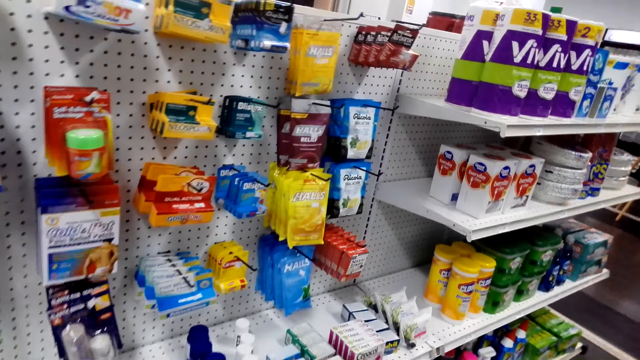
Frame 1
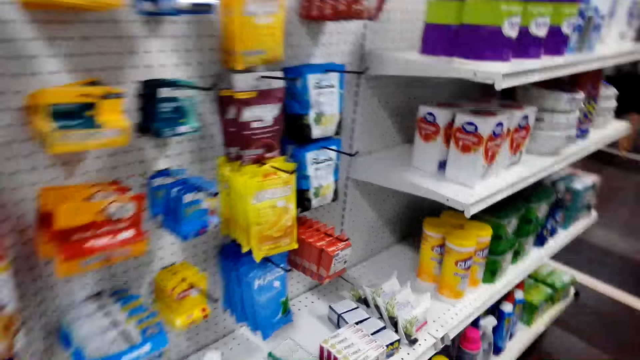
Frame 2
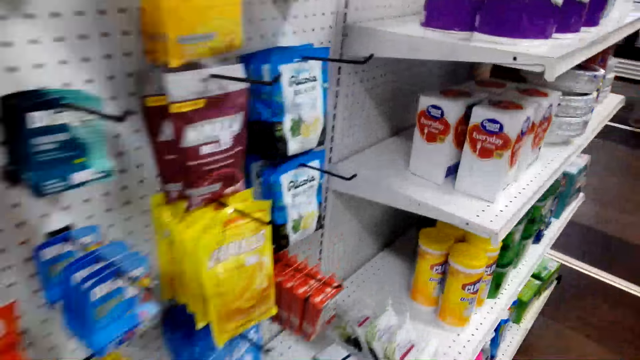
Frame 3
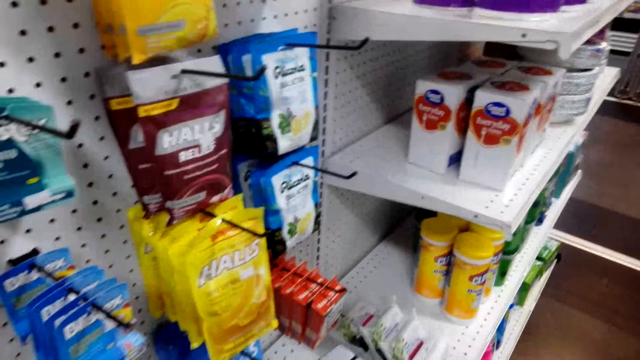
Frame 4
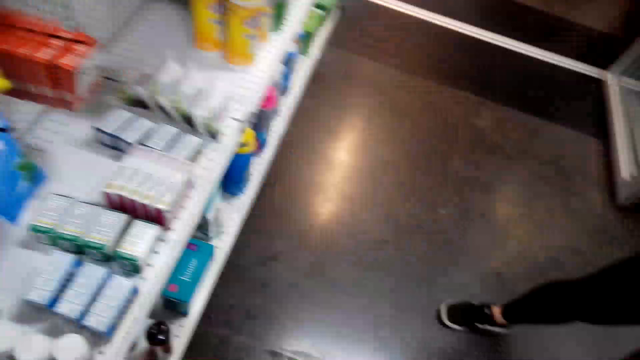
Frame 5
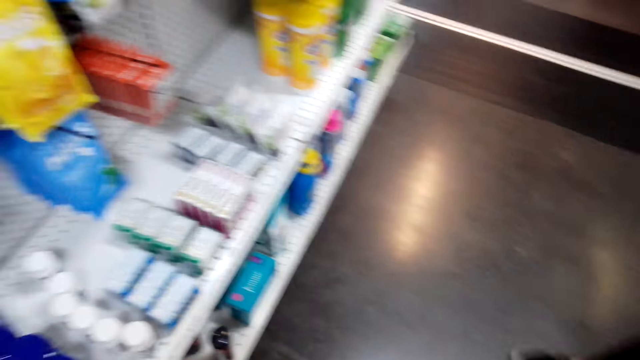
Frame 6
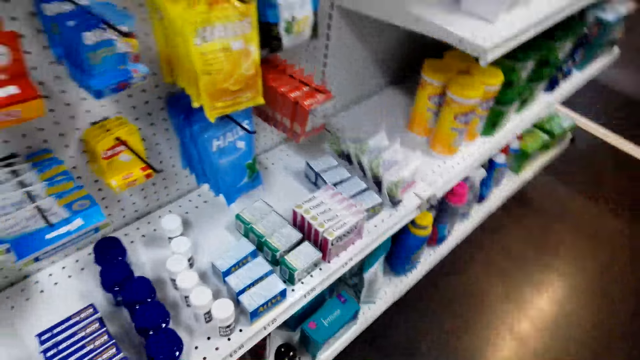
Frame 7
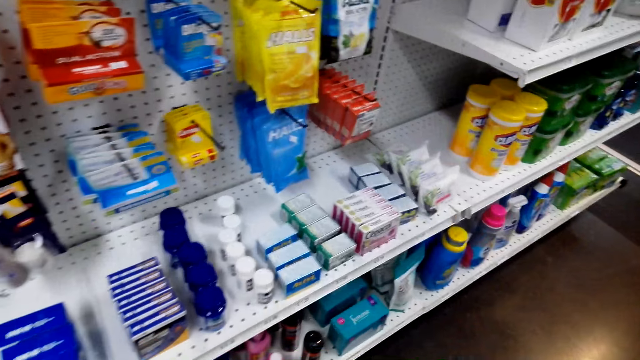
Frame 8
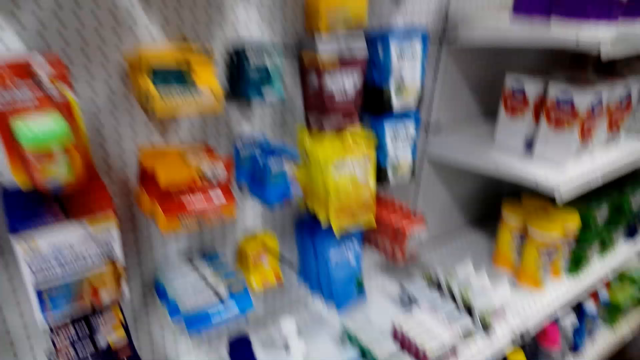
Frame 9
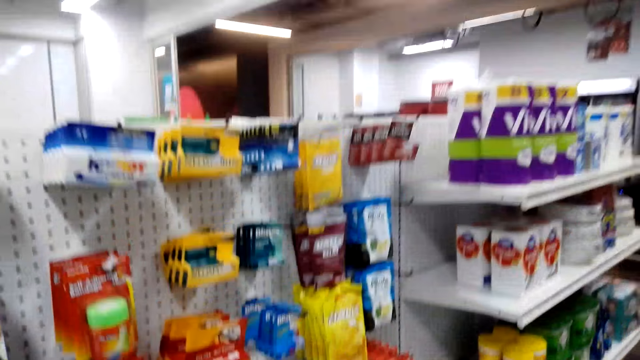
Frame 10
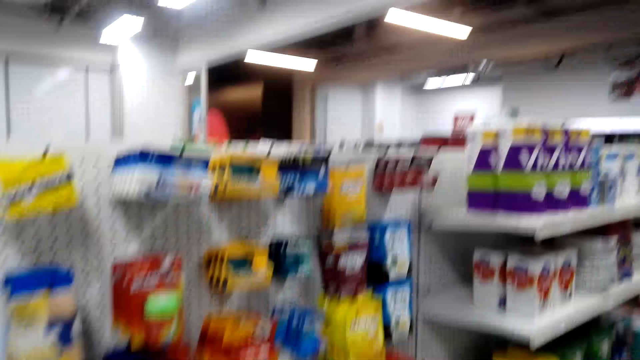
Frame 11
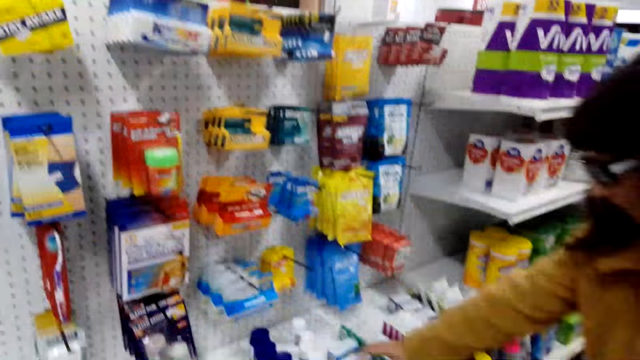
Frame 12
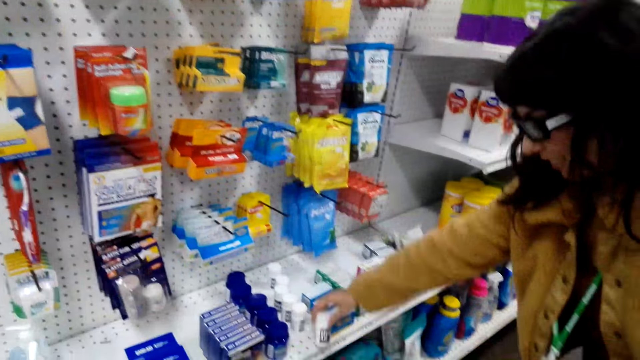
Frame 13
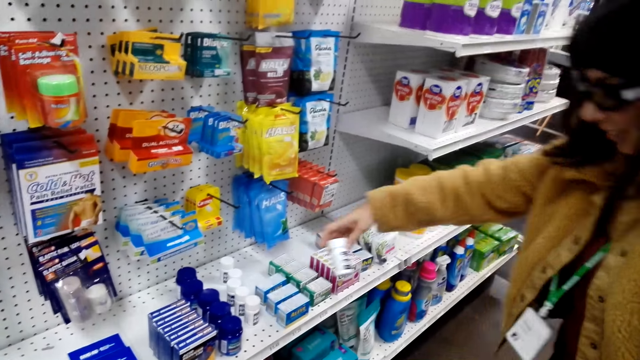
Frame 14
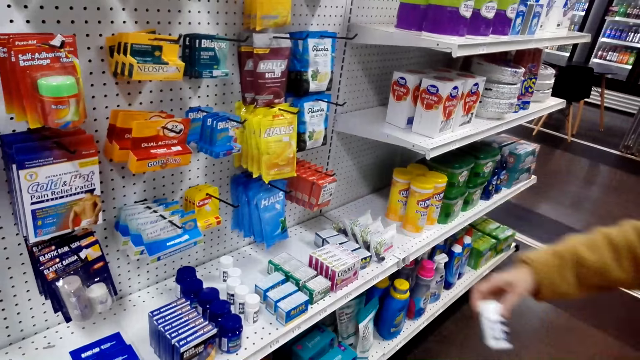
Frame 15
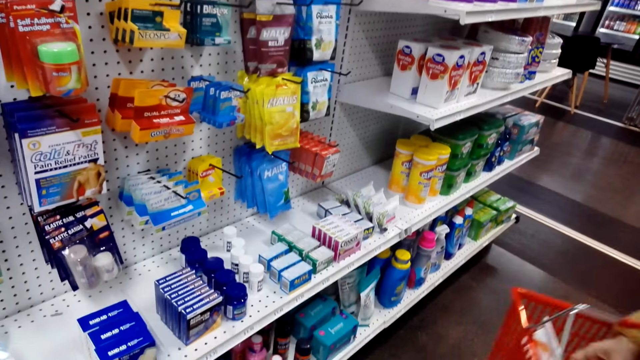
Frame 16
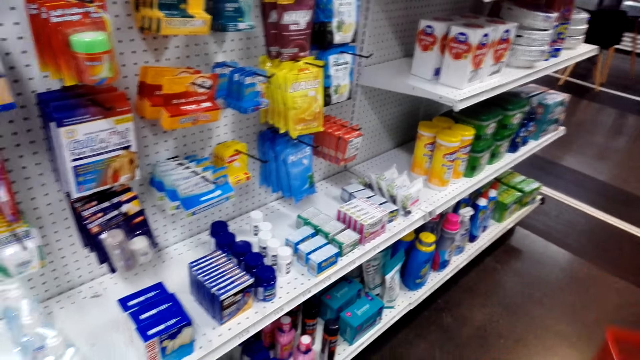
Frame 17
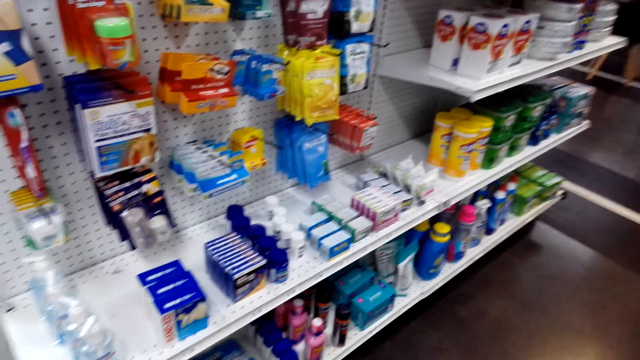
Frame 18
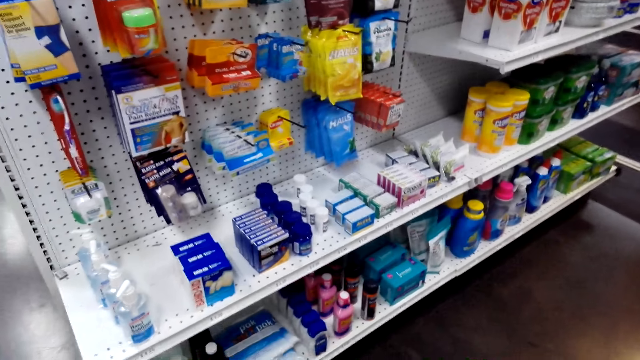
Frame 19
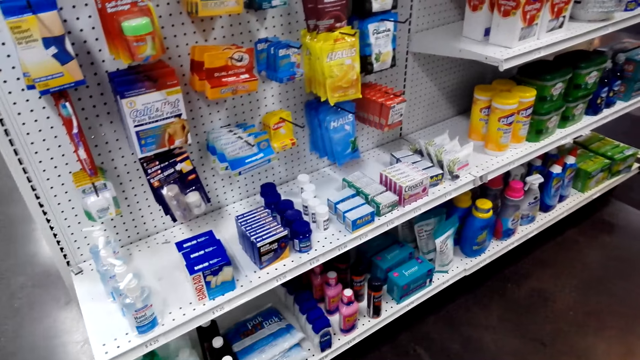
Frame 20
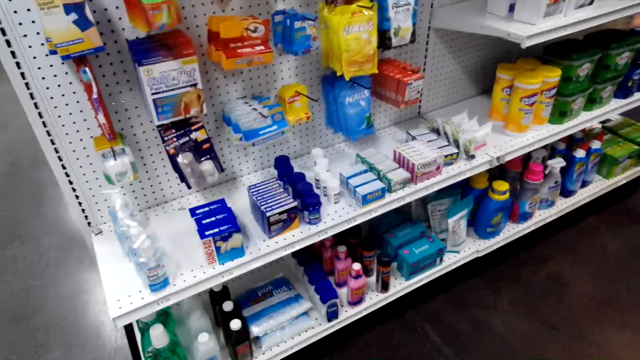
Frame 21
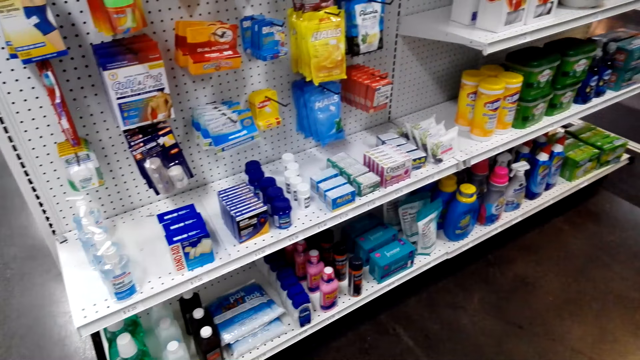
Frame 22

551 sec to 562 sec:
The camera wearer picks up something from the shelf. A lady picks up the oil from the shelf. She puts the oil in the basket.

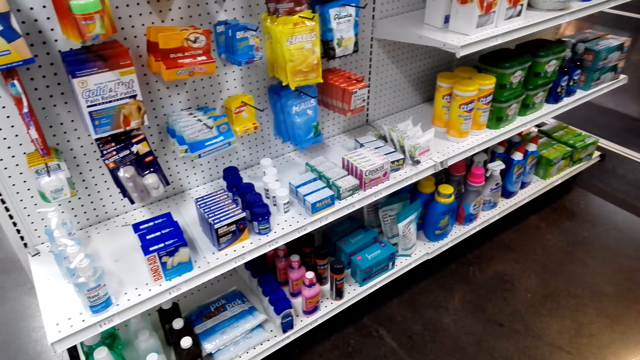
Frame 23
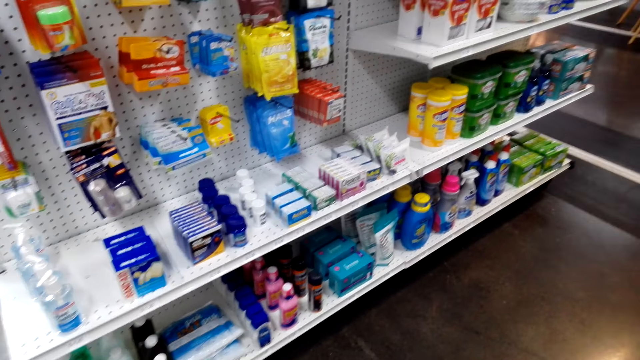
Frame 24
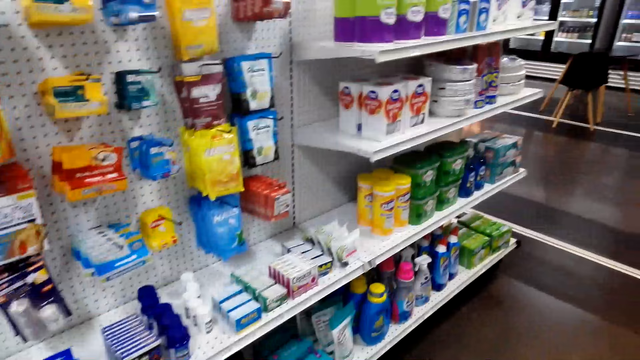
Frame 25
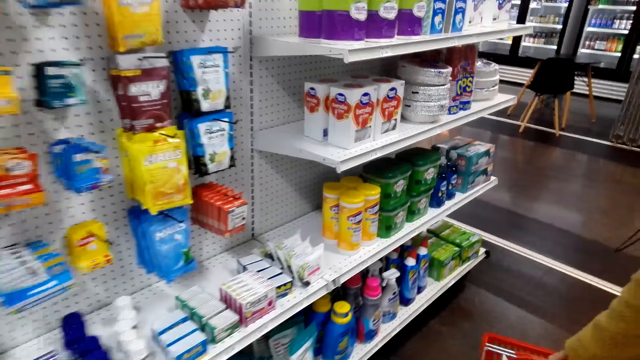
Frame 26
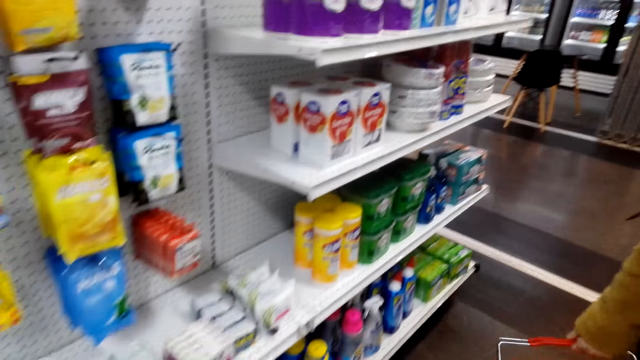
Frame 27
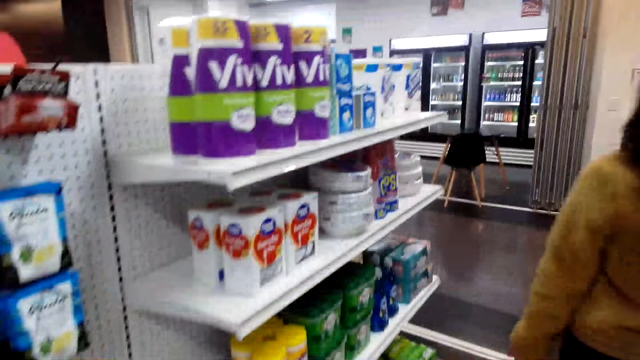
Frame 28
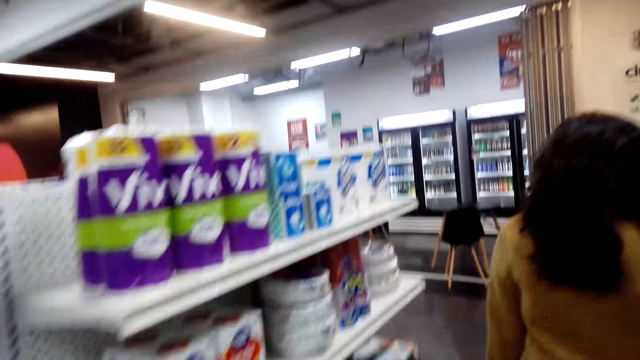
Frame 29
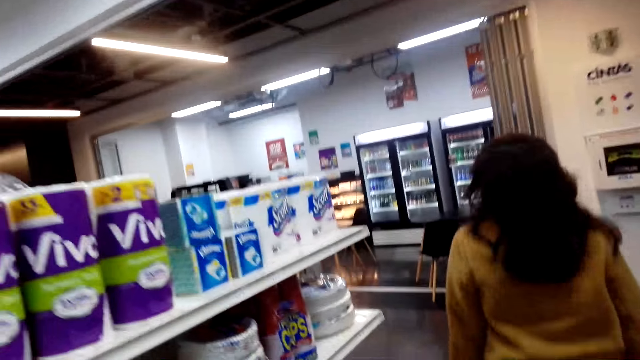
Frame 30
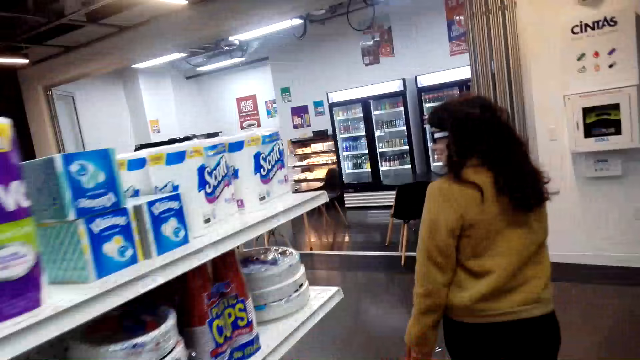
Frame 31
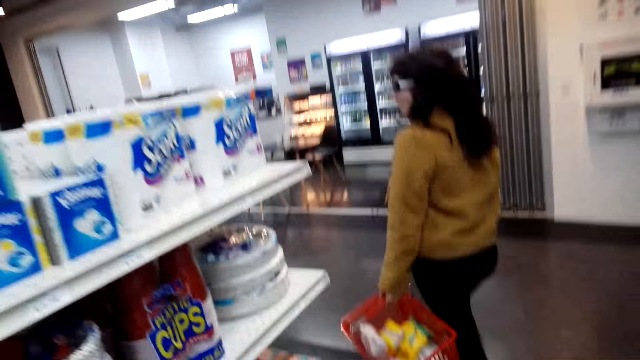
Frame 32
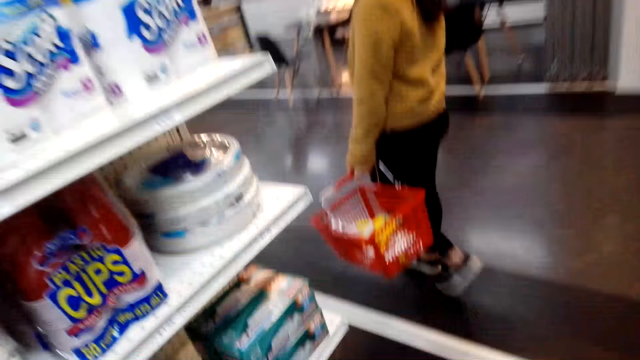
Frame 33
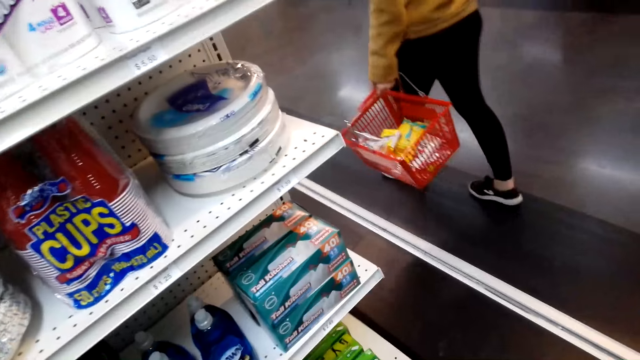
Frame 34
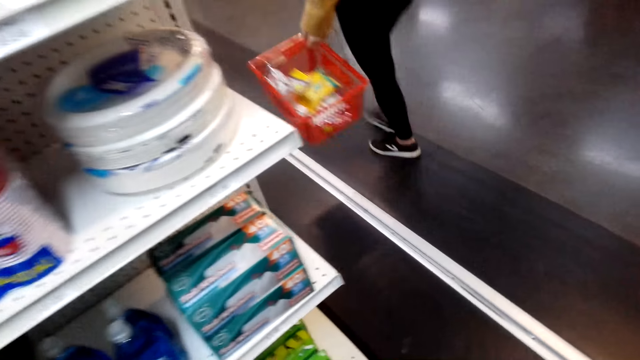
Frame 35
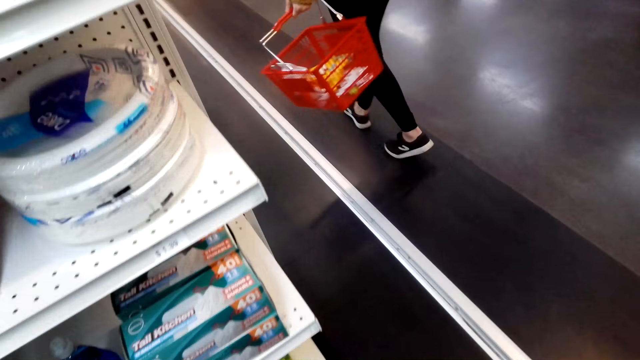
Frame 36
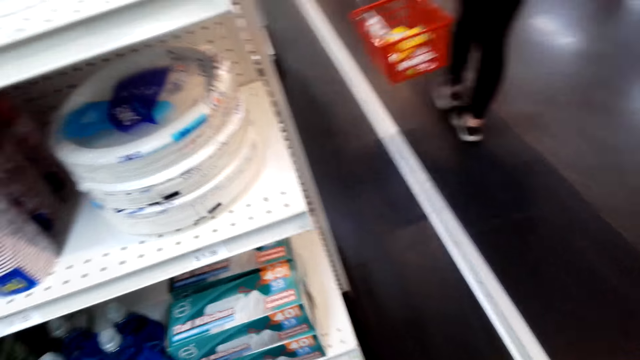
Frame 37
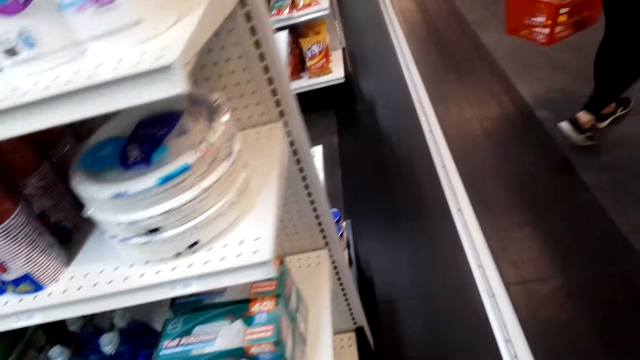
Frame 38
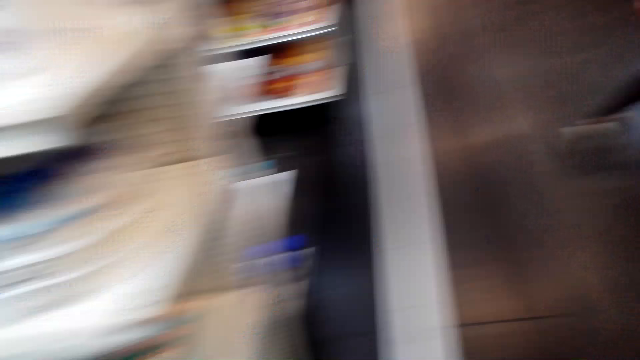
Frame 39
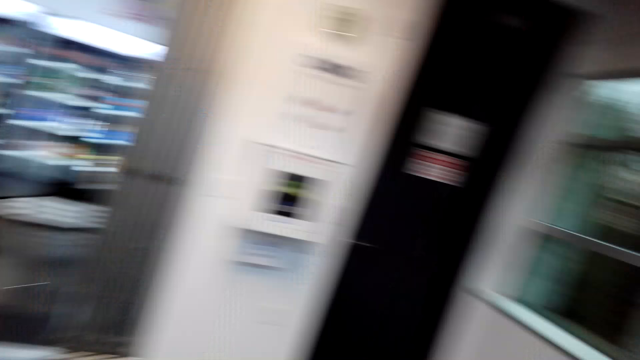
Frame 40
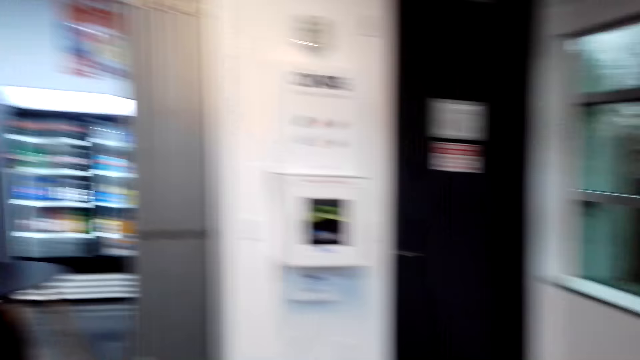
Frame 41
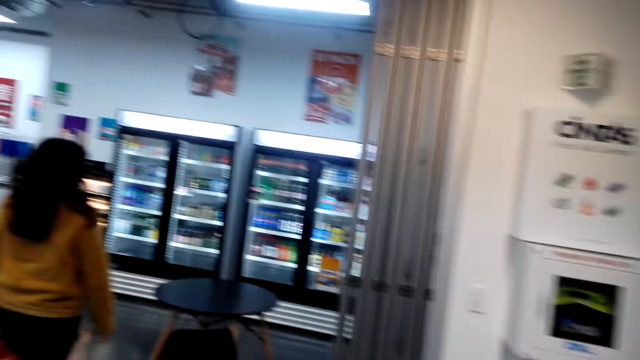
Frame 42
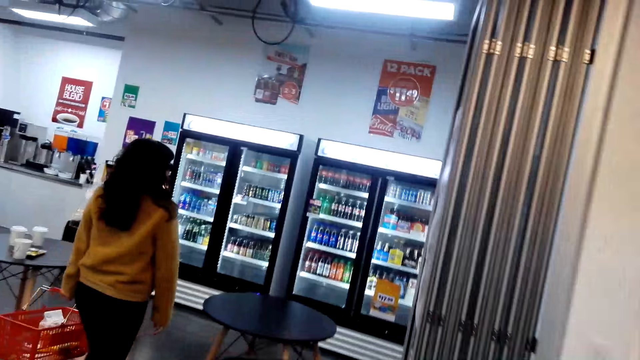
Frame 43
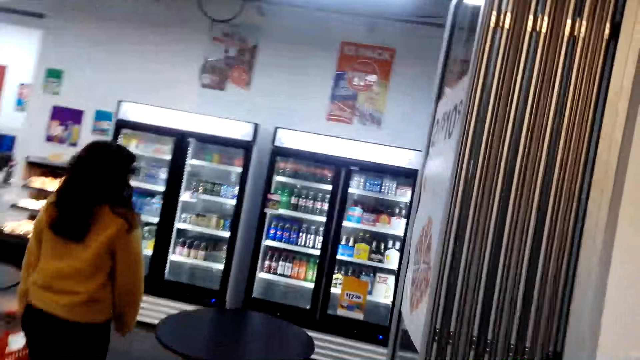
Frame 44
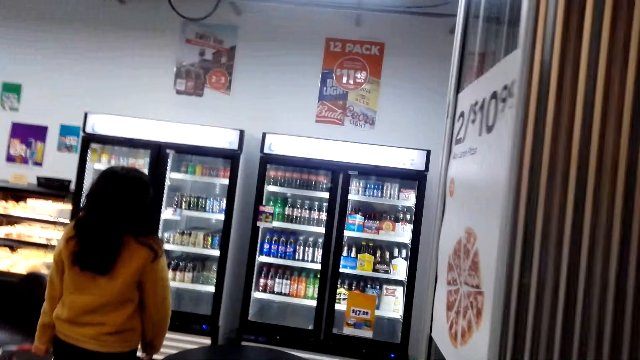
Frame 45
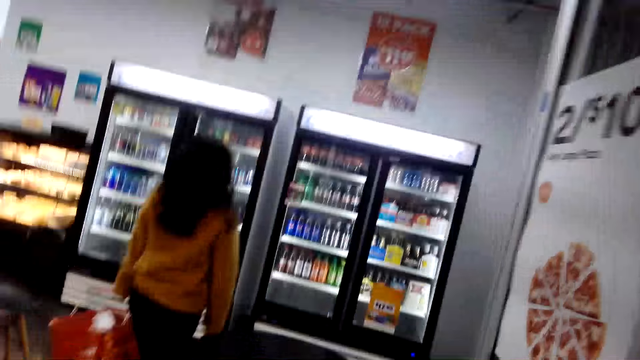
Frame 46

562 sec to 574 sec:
The camera wearer looks around the shelf. A lady walks ahead. The camera wearer walks around the store behind the lady. They look around.
